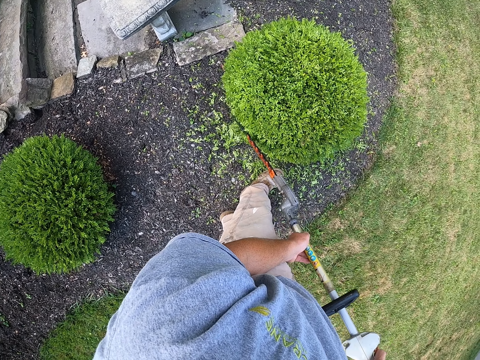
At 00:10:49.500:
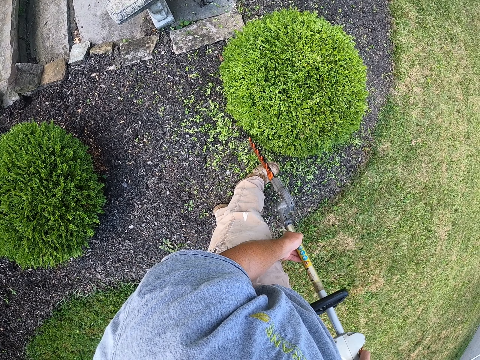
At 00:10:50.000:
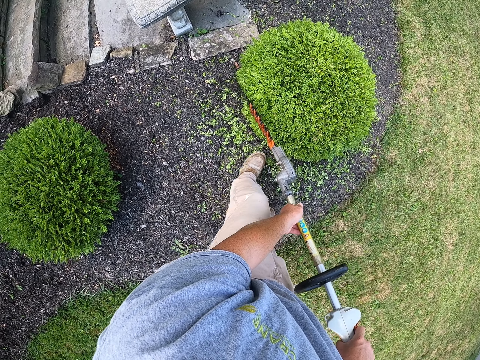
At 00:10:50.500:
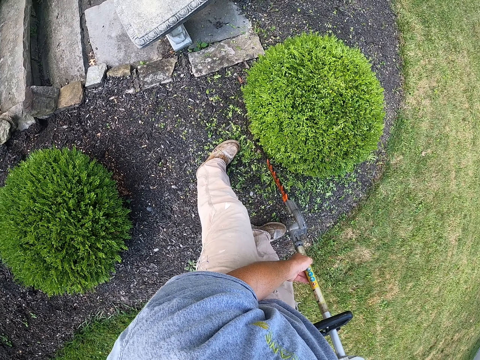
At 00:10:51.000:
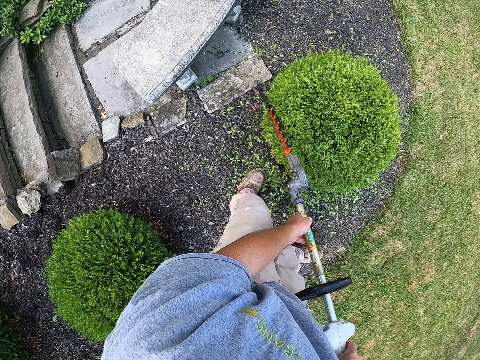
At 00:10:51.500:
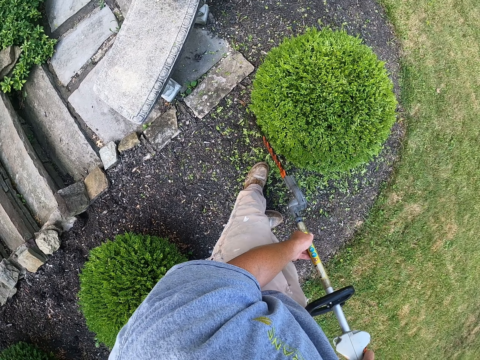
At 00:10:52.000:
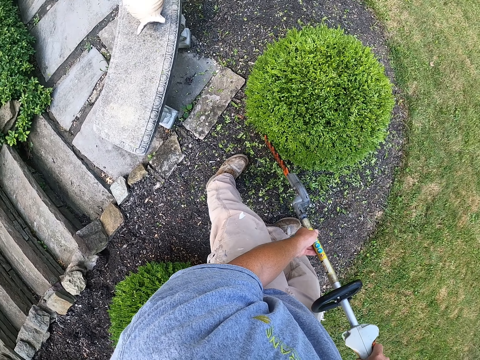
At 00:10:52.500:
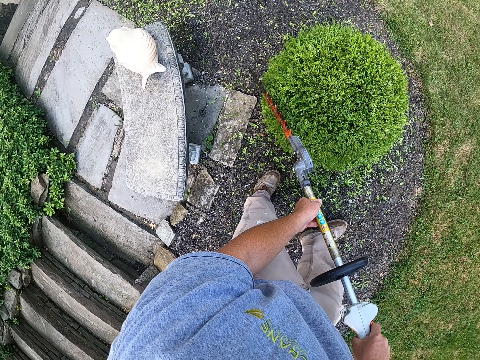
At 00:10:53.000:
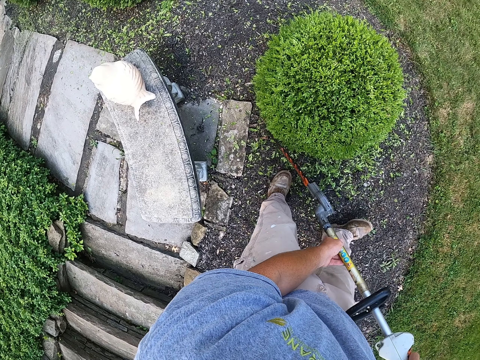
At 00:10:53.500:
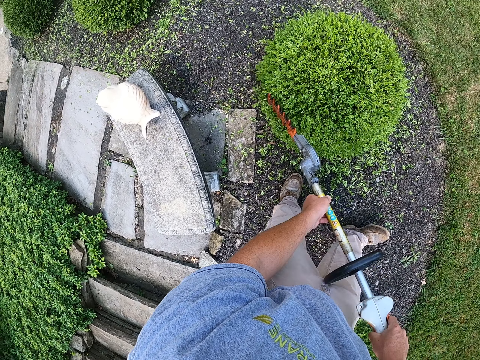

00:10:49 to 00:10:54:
The camera wearer trims the hedge plant with the hedge trimmer.

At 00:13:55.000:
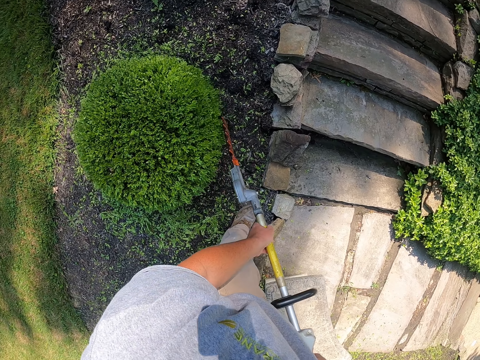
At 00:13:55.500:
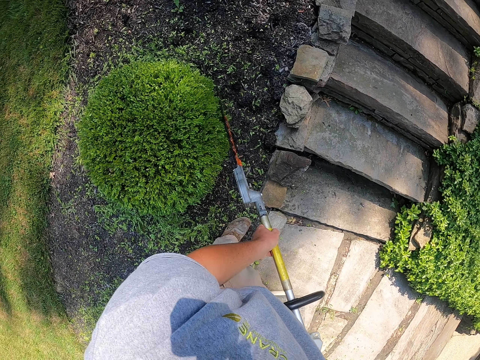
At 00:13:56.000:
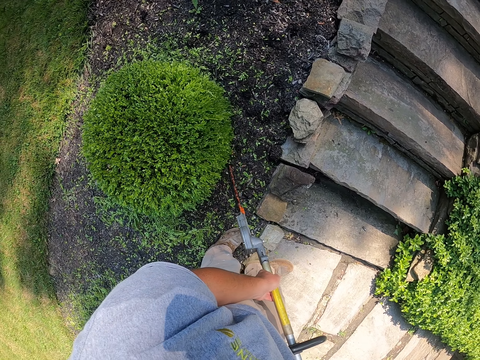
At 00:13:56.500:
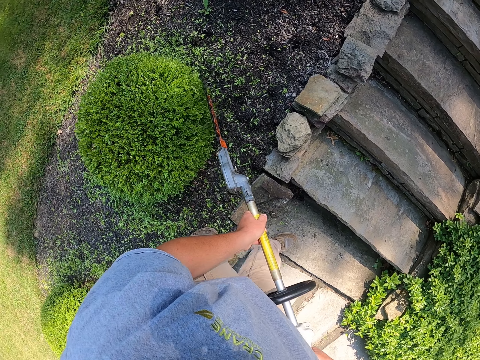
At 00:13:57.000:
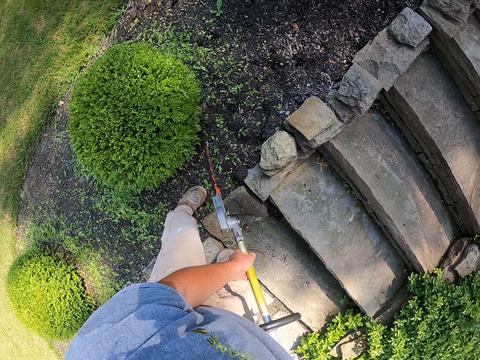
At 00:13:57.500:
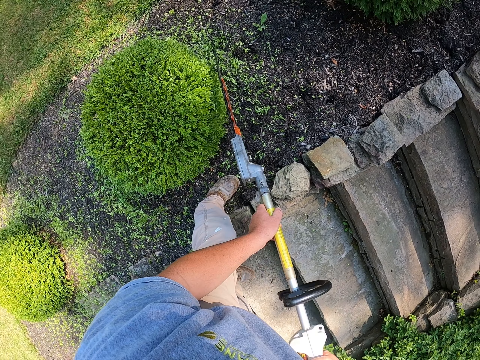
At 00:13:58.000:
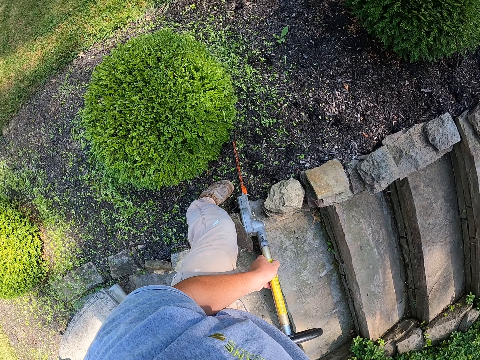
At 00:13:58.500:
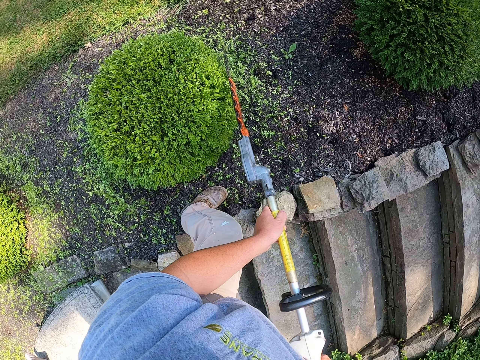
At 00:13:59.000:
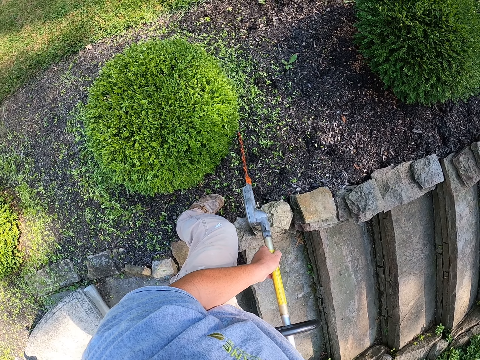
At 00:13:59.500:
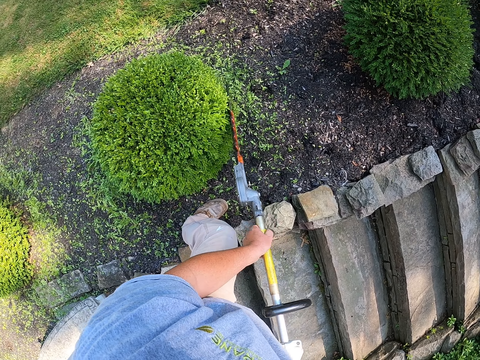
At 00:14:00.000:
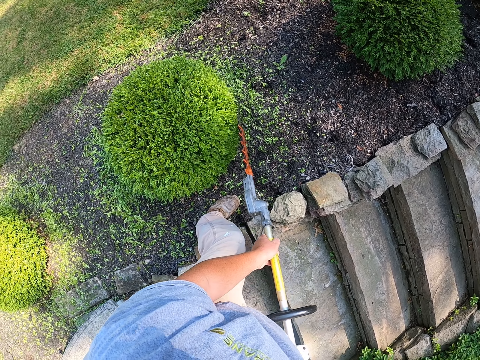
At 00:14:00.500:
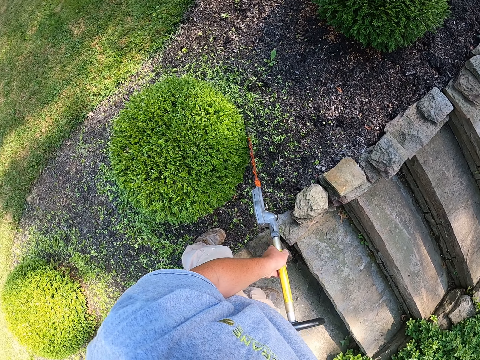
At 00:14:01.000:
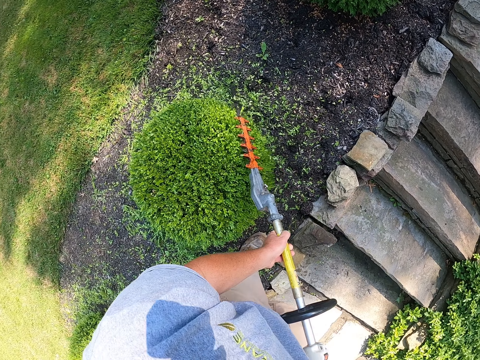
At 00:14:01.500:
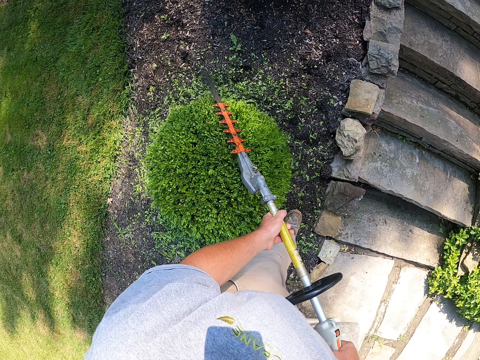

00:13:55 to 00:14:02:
The camera wearer trims the hedge plant all round.

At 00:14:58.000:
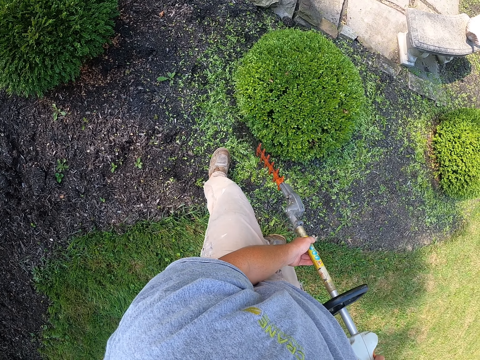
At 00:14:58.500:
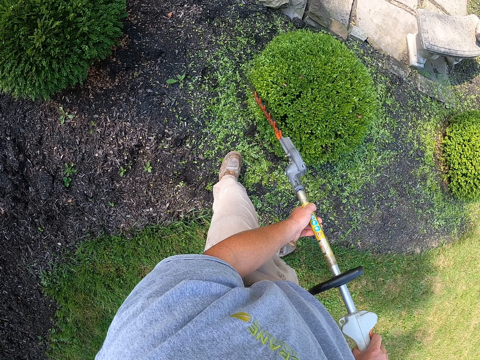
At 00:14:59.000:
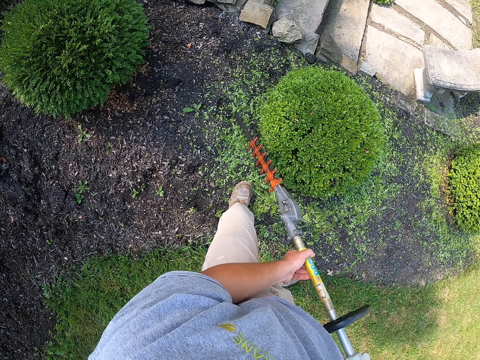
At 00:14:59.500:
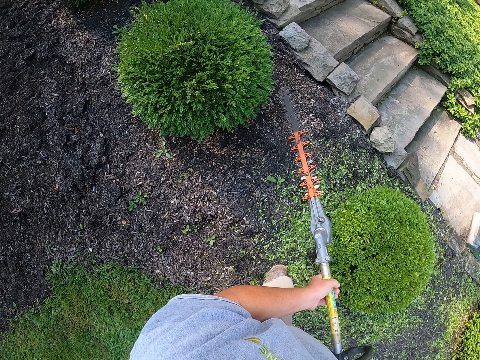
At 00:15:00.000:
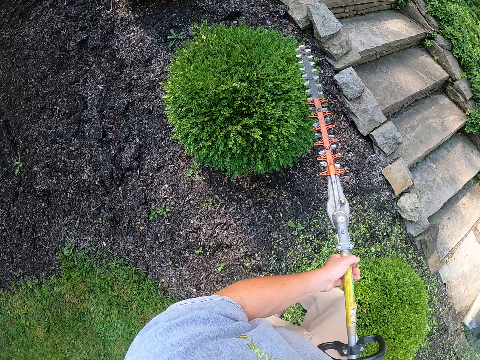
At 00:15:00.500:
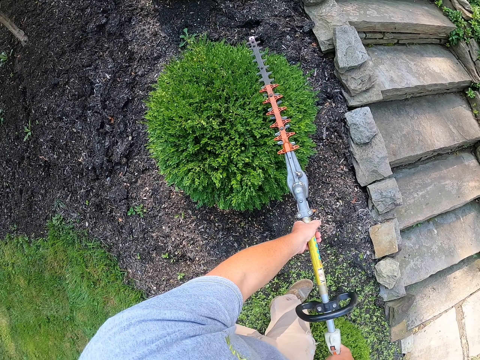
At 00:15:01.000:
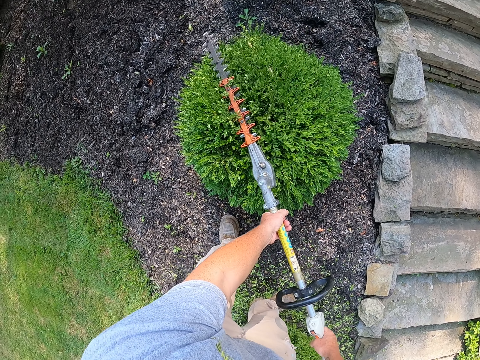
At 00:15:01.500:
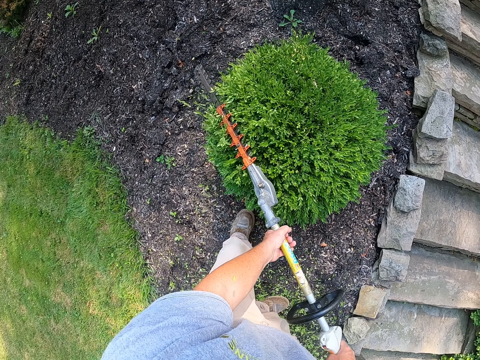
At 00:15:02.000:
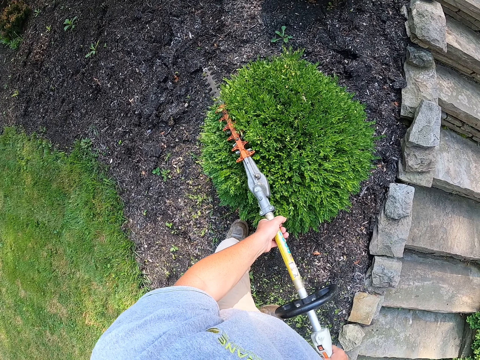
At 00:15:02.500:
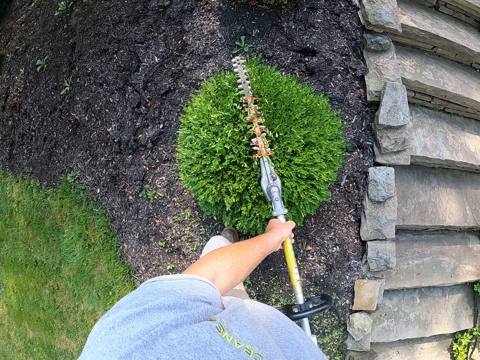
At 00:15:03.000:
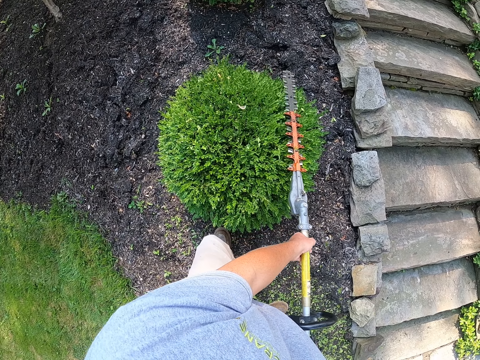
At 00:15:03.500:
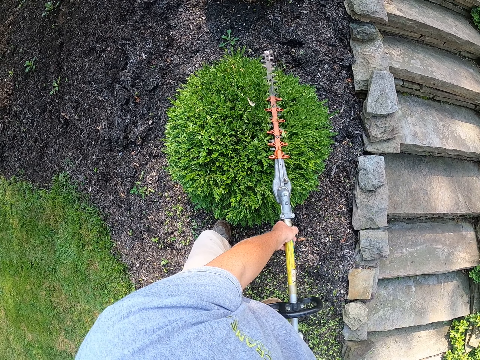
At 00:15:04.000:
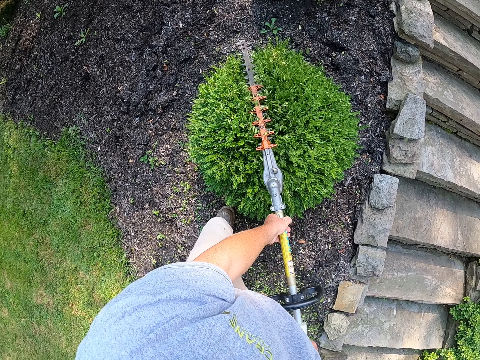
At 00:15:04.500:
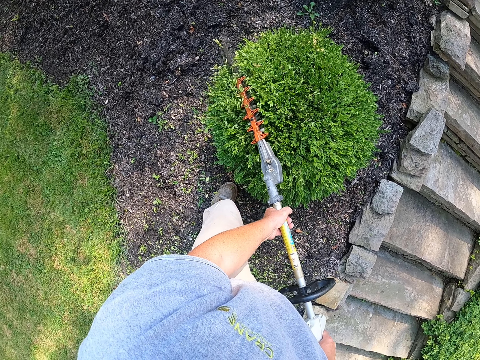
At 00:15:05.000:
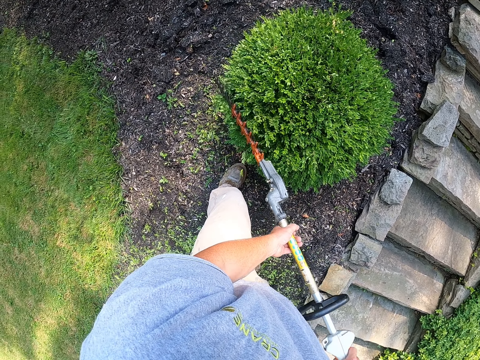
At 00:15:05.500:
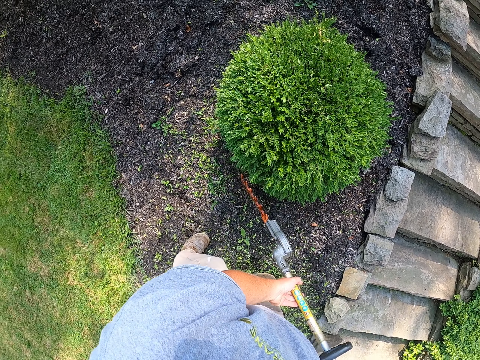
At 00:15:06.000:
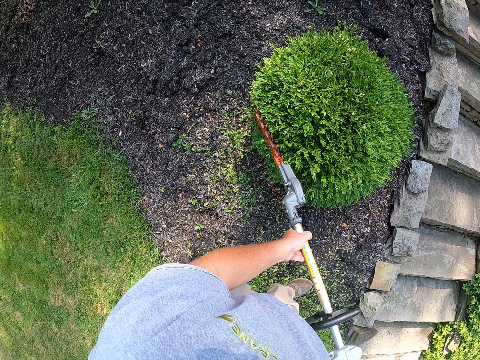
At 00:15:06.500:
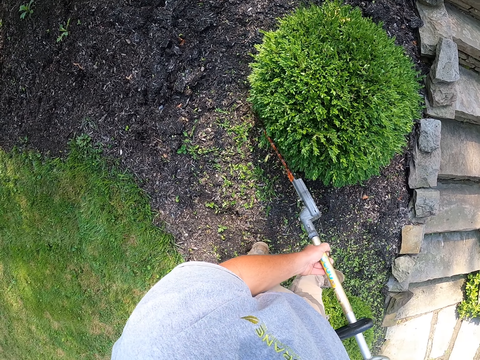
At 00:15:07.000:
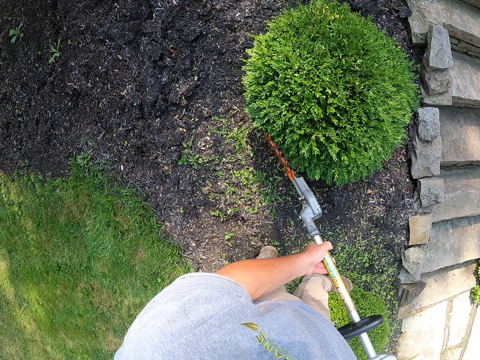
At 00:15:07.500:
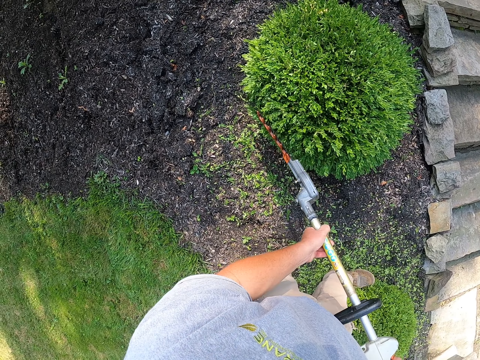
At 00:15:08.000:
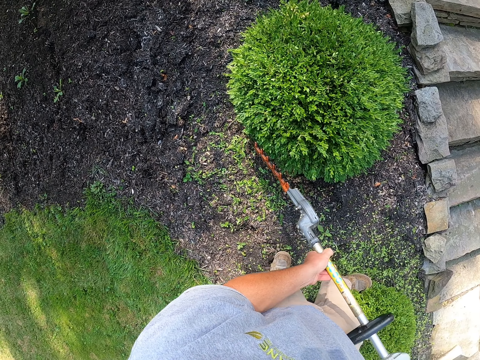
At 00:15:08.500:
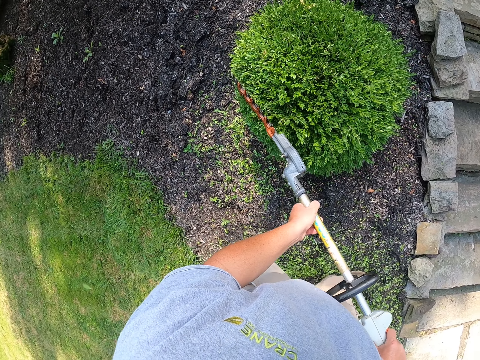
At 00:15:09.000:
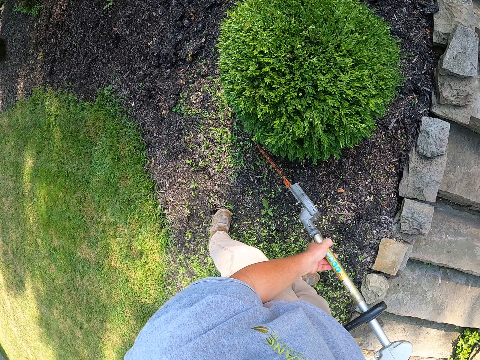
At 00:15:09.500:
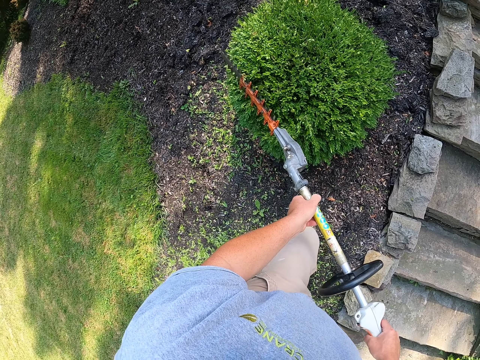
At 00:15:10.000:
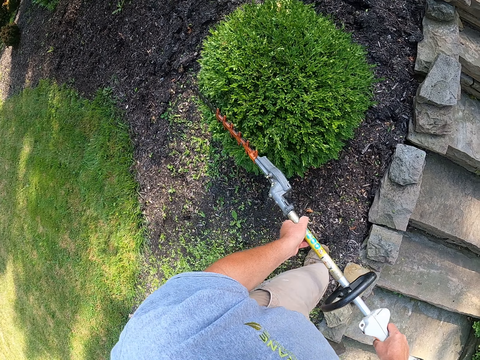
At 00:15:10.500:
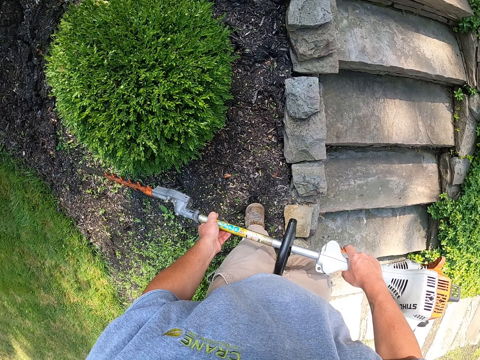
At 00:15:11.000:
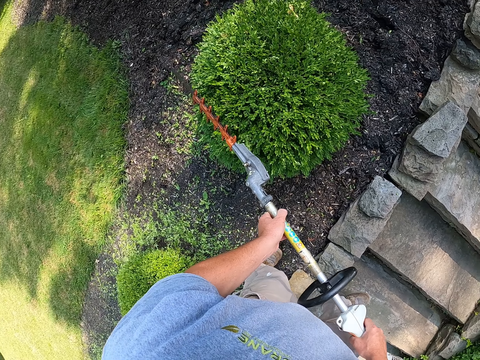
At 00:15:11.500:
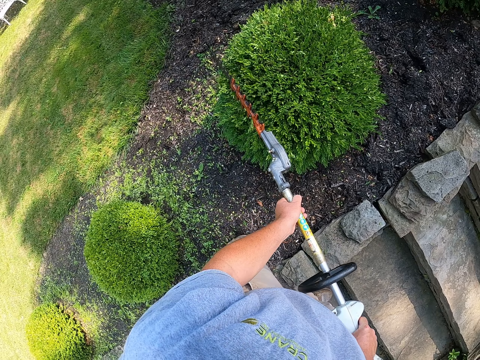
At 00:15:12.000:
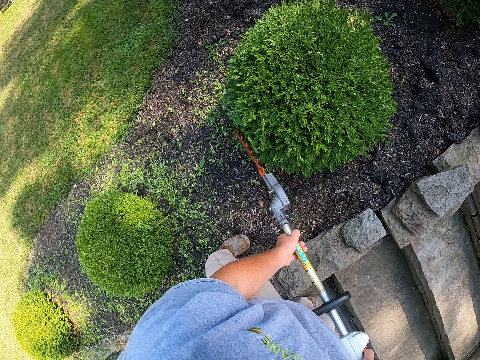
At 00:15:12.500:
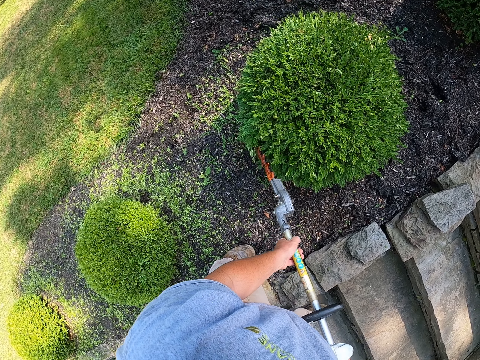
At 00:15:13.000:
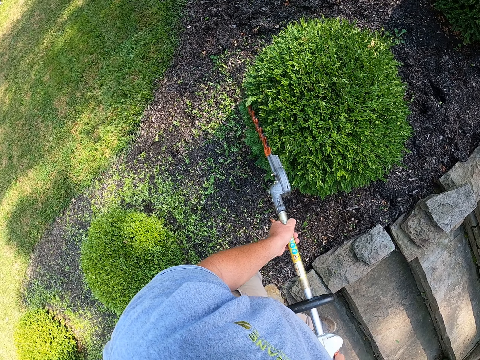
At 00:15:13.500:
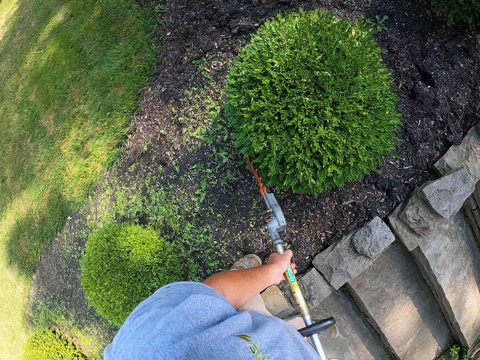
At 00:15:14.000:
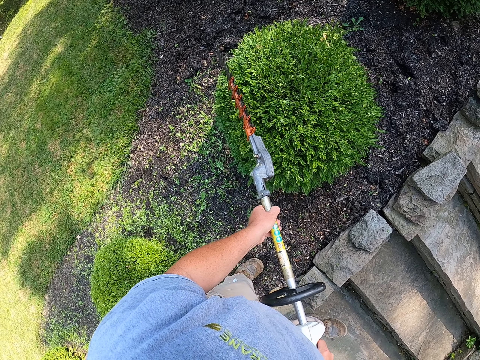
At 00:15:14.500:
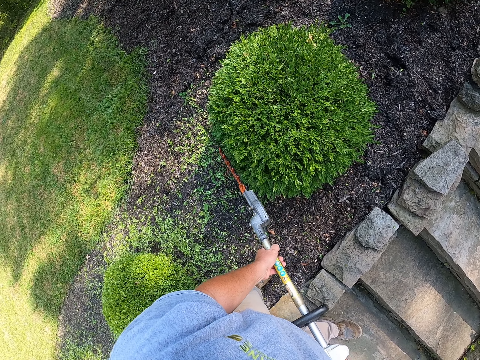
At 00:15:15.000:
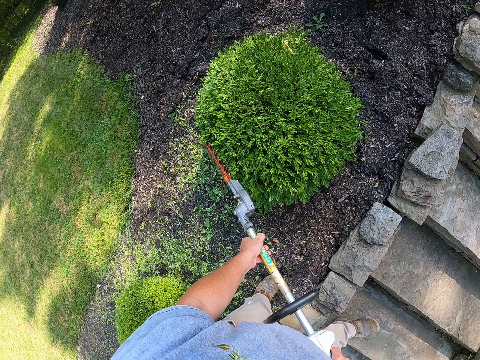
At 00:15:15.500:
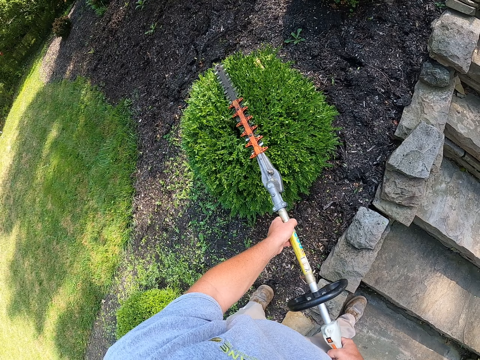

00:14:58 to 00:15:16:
The camera wearer trims another hedge plant with the hedge trimmer. They trim the hedge plant all round.
